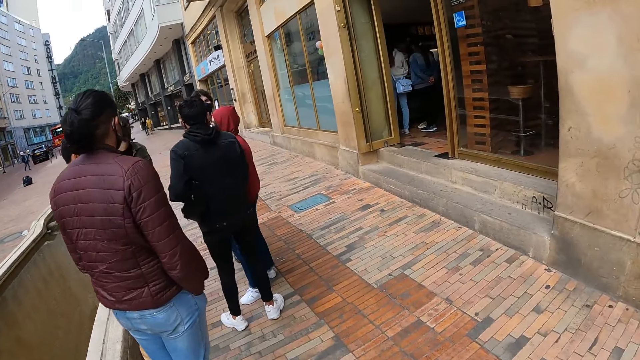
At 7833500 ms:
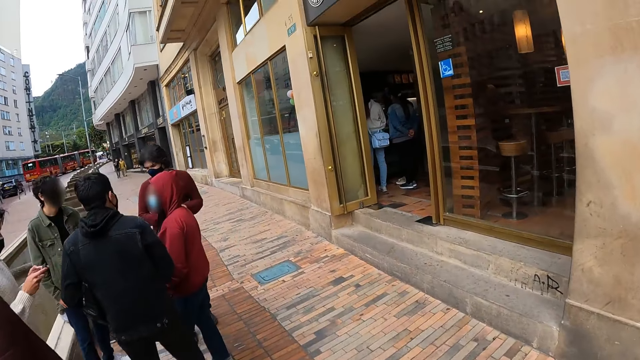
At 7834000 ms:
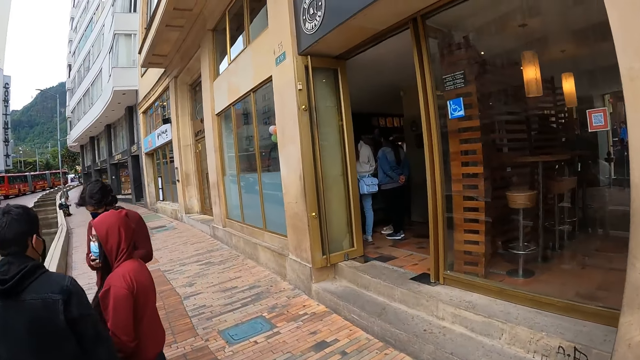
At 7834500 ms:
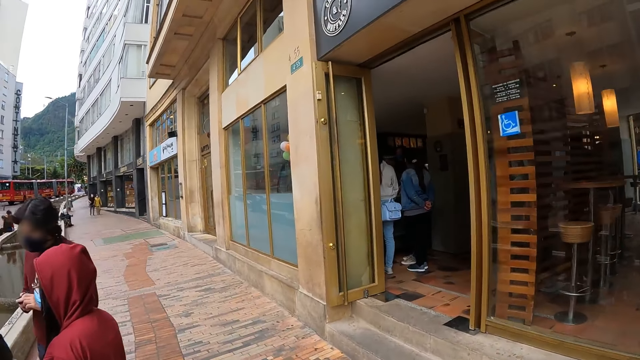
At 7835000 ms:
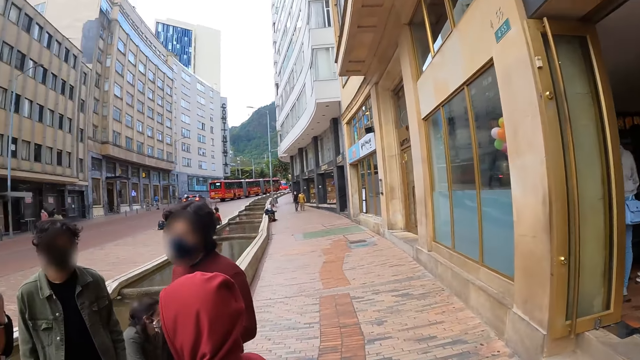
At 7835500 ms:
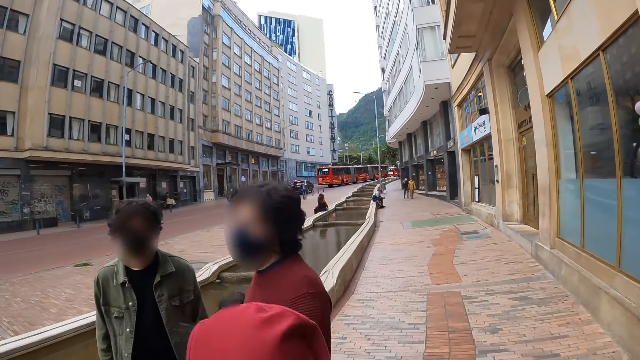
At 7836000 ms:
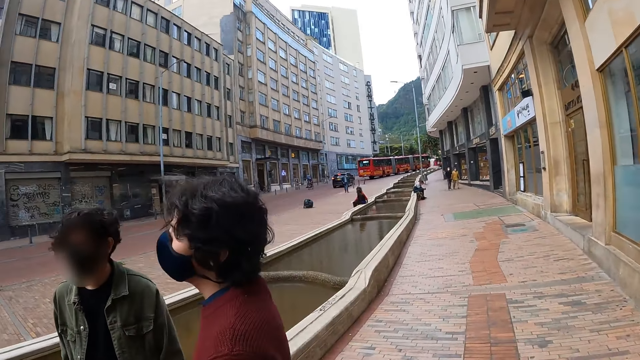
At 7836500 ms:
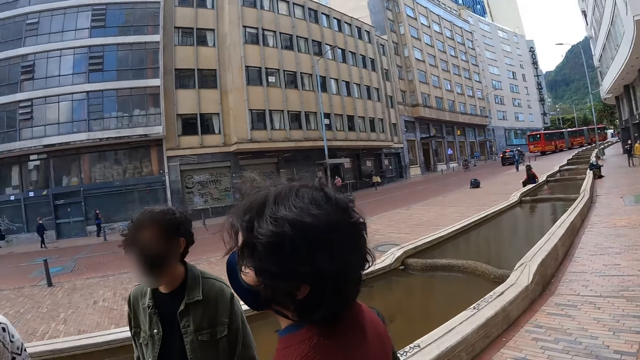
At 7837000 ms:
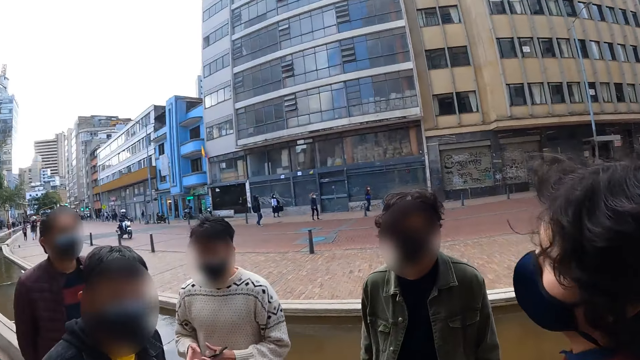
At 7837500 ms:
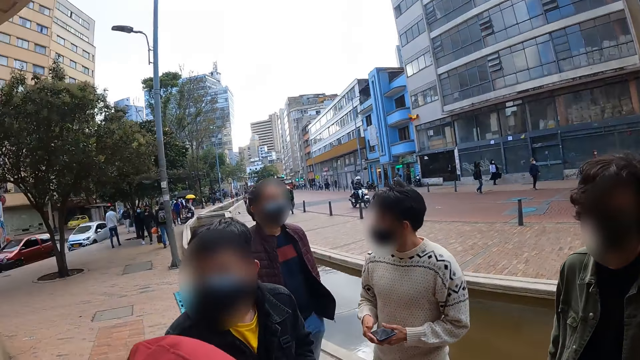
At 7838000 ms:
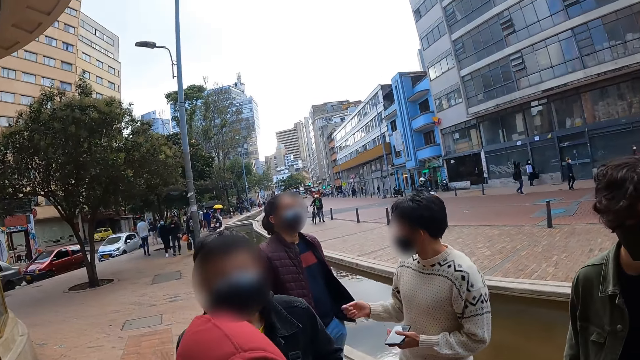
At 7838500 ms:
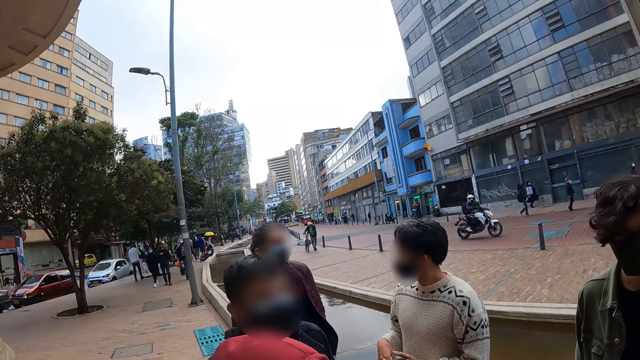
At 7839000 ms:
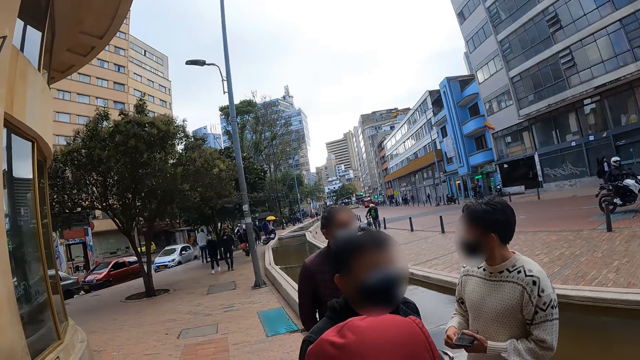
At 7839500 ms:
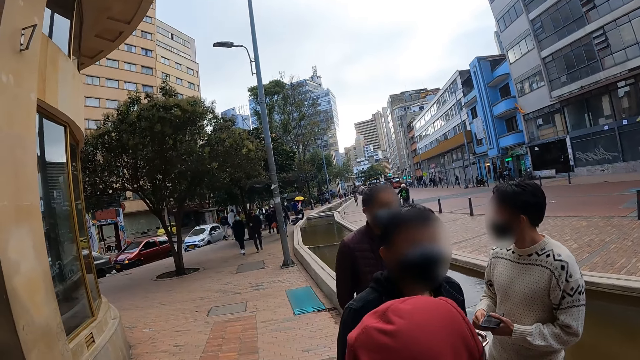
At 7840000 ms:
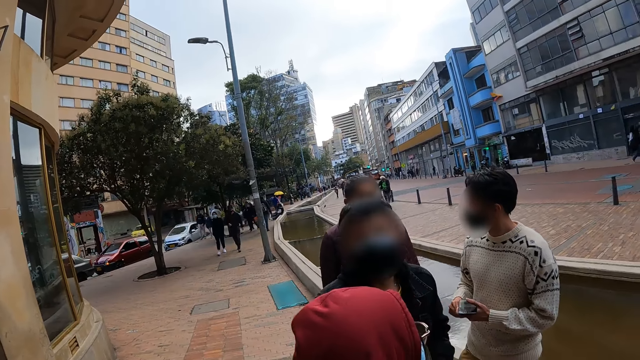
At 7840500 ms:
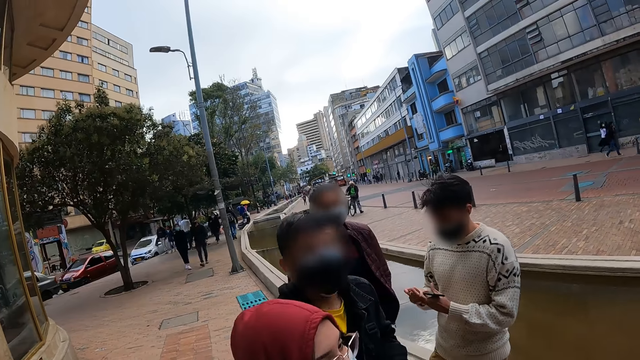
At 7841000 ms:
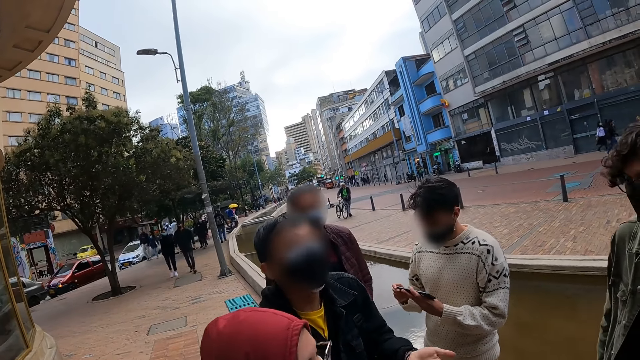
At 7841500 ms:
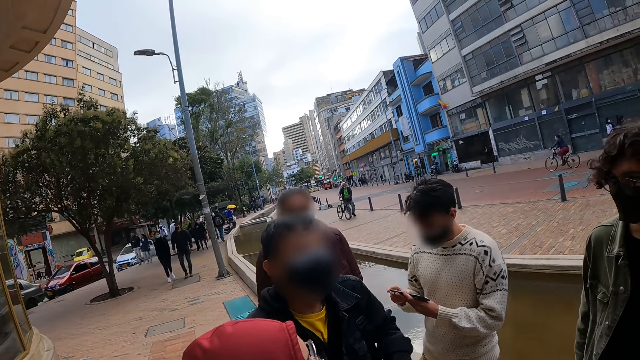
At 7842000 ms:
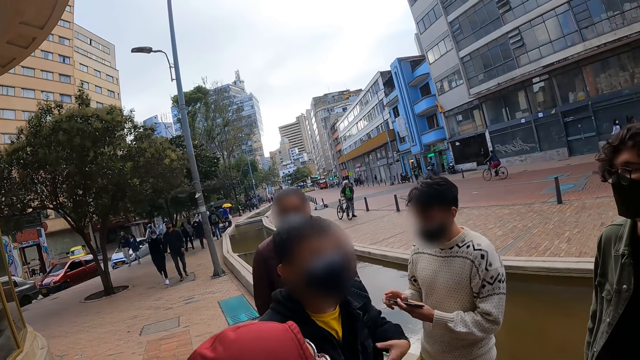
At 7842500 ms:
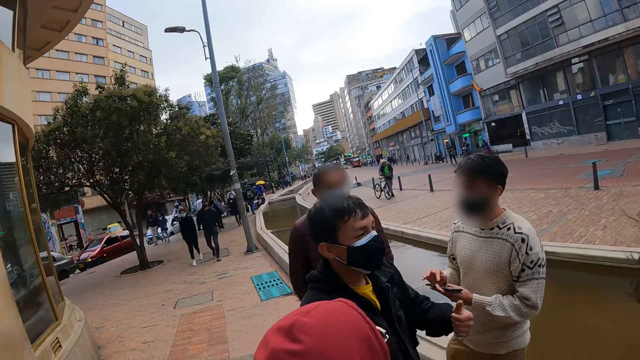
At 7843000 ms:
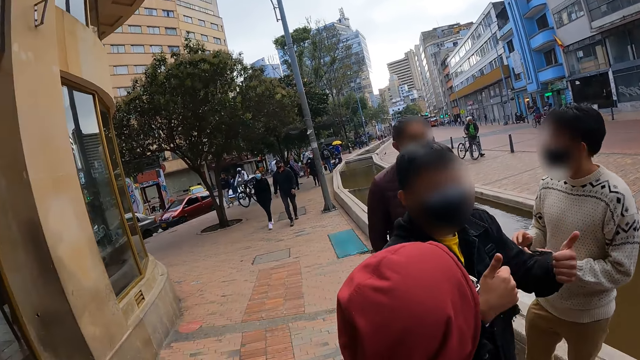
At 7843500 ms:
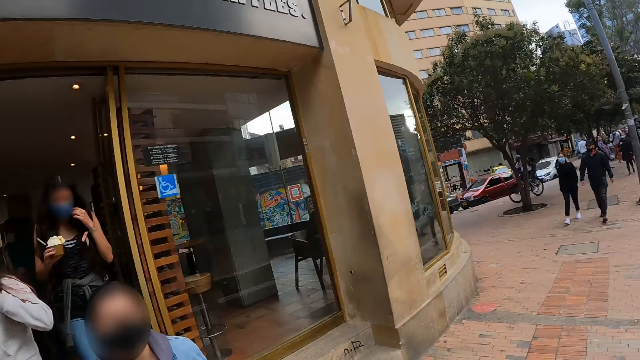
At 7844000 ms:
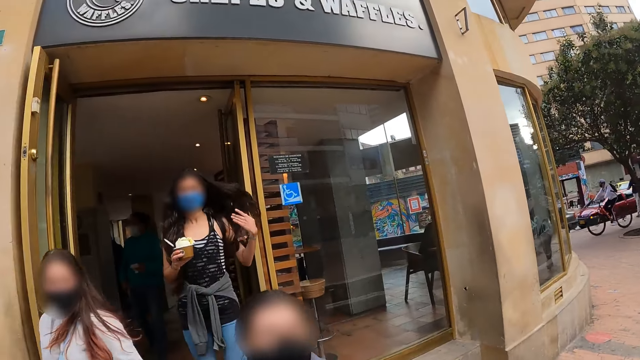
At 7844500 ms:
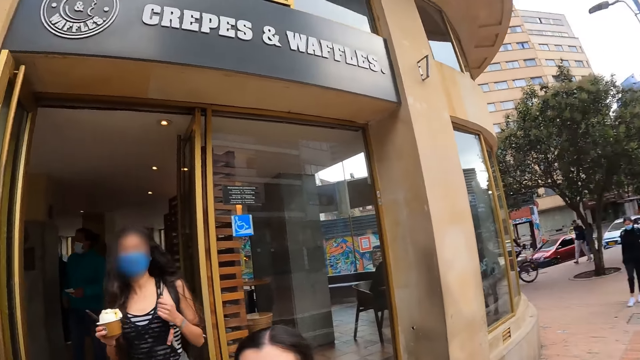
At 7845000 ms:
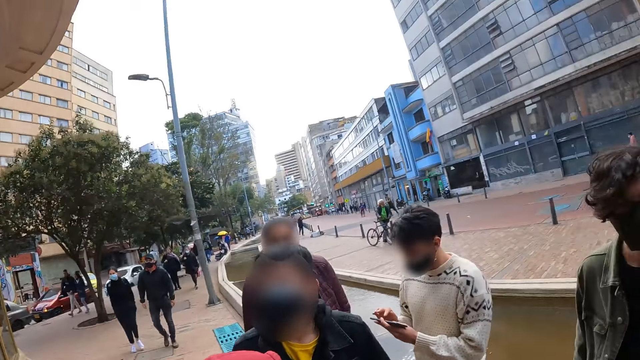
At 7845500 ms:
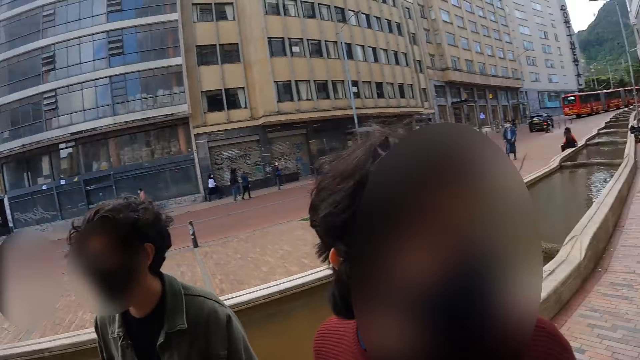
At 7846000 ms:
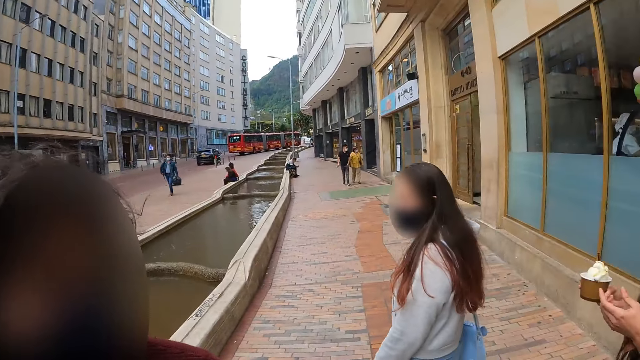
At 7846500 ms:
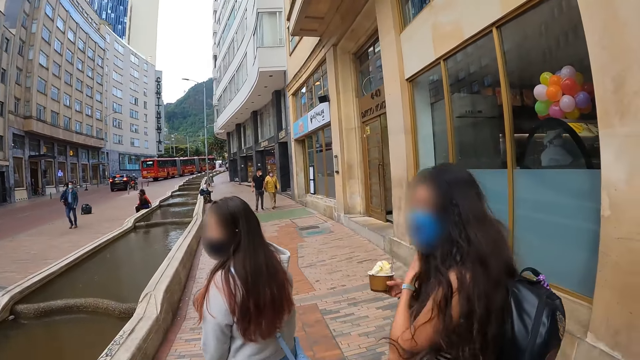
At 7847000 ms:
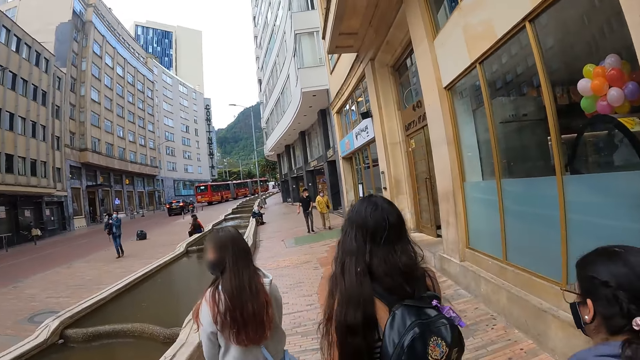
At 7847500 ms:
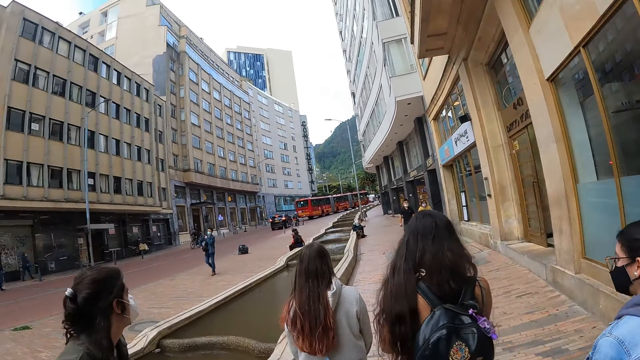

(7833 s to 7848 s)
The camera wearer walks around. A man interacts with three women and another man. The camera wearer looks around.

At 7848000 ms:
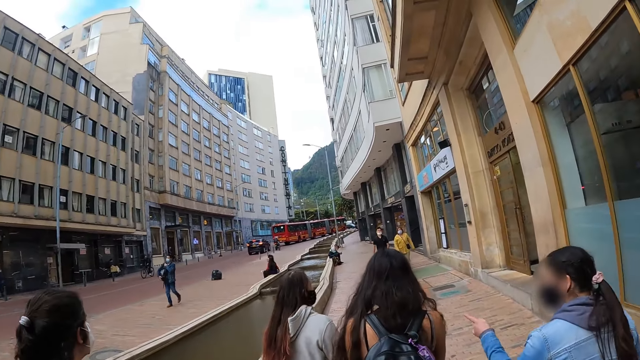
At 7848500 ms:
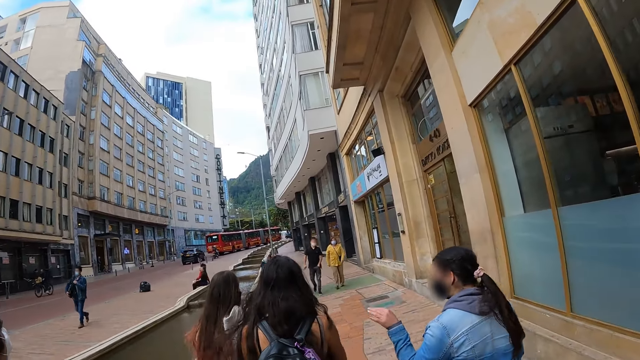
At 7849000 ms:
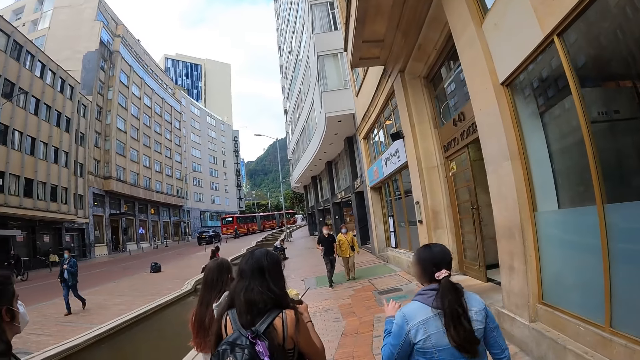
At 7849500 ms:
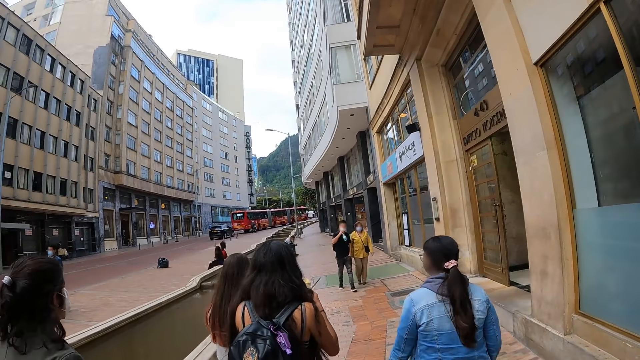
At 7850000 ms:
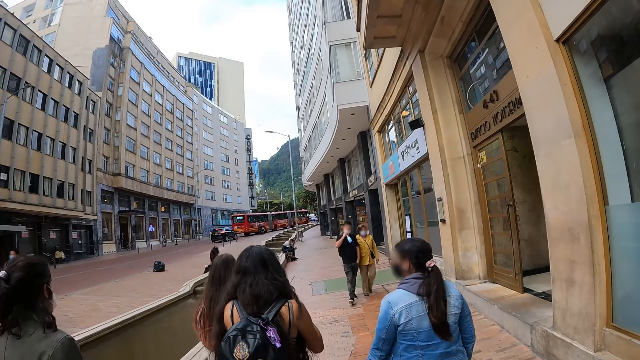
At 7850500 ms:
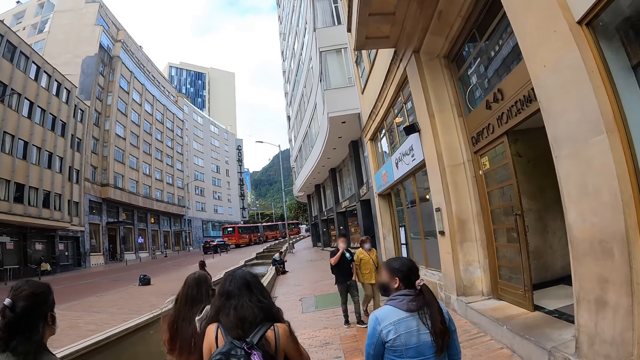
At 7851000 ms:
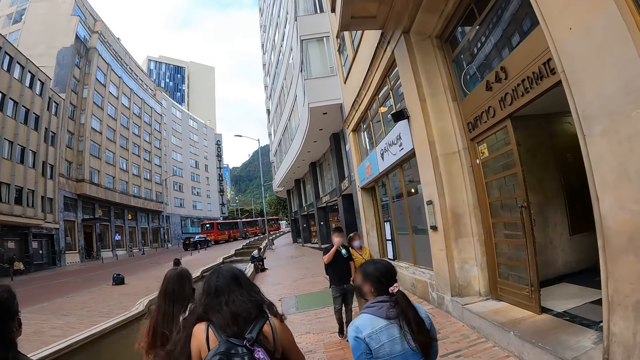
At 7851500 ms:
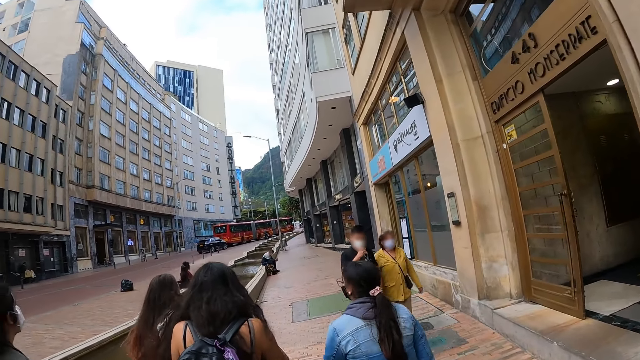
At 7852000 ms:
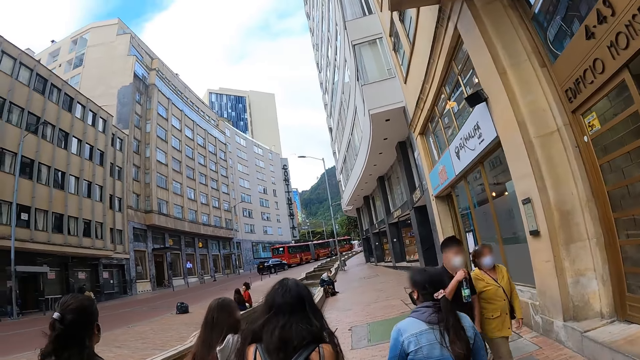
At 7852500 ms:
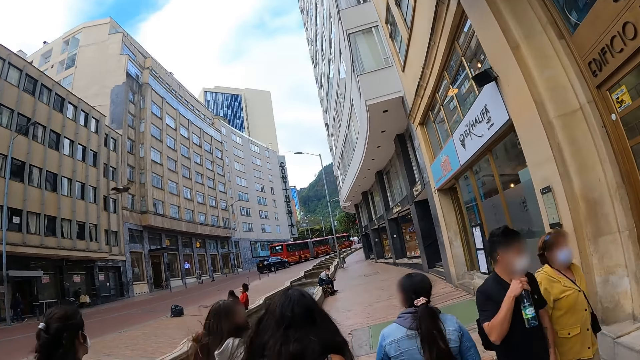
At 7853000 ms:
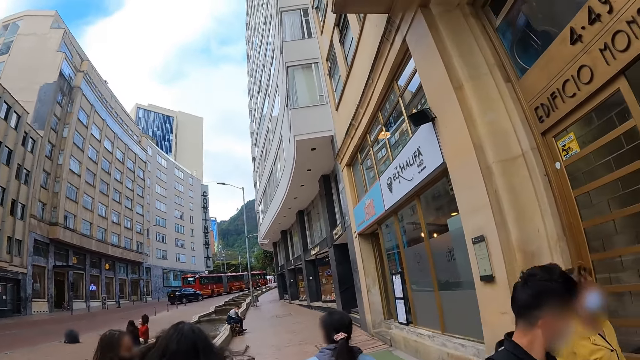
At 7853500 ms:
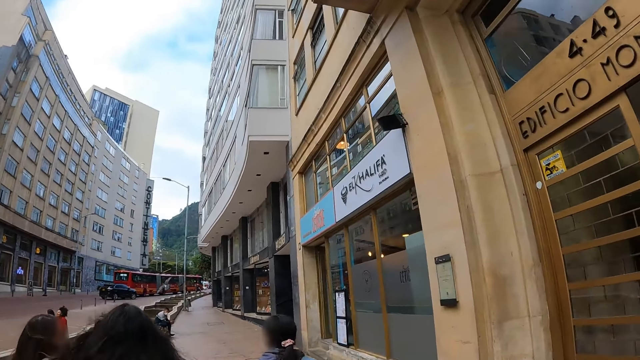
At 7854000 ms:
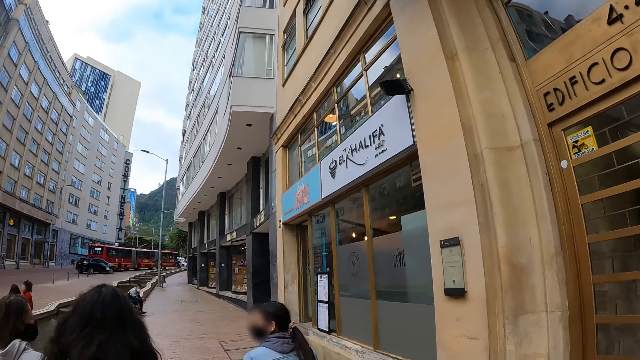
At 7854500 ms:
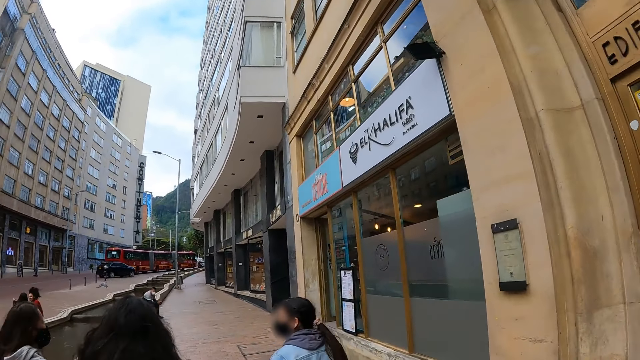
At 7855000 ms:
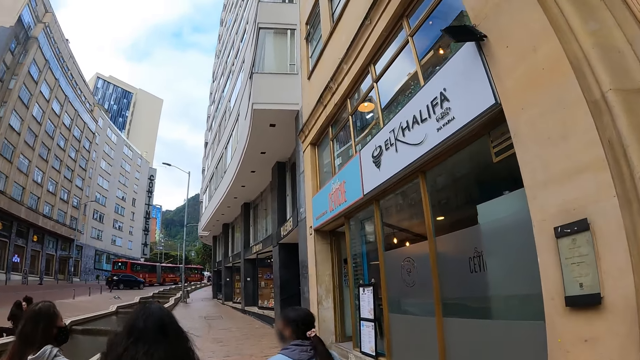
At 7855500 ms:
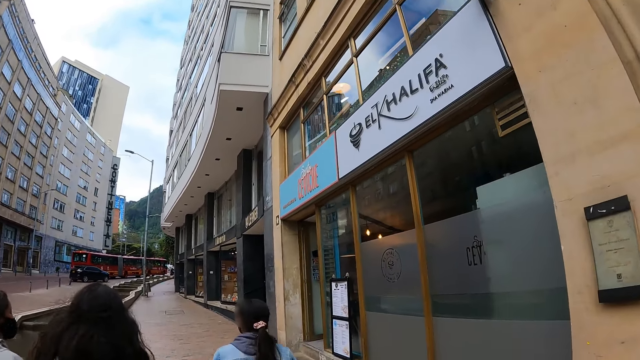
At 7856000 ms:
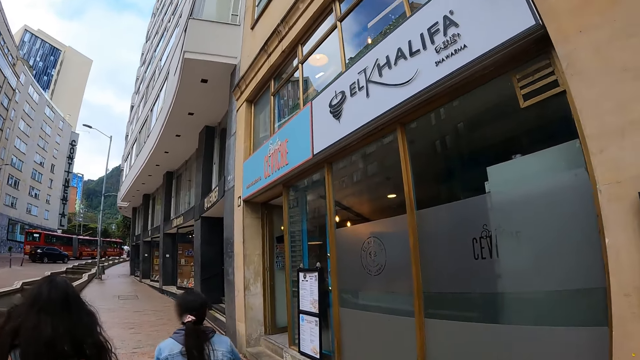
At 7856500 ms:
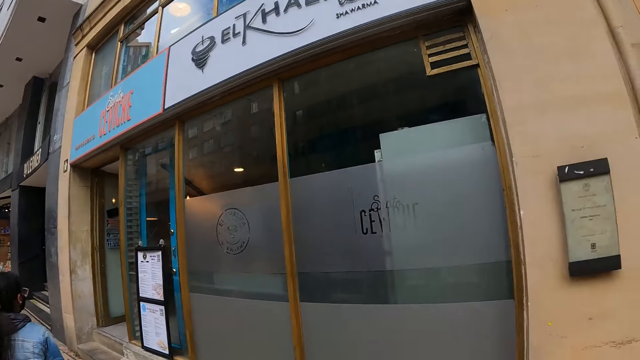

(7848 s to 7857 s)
The camera wearer walks beside the road.
